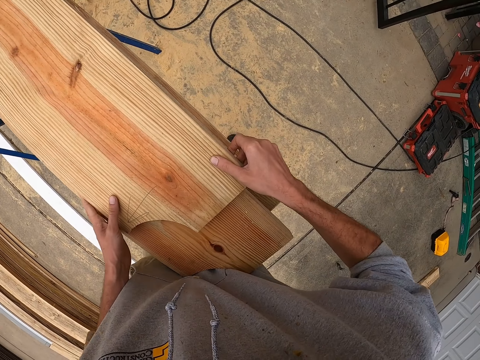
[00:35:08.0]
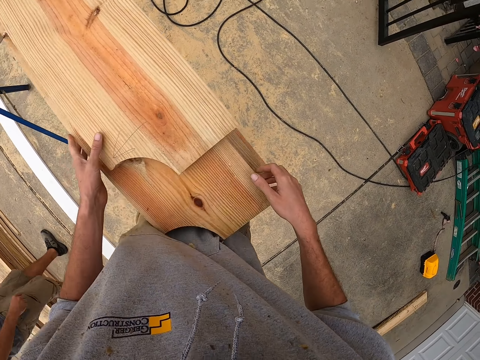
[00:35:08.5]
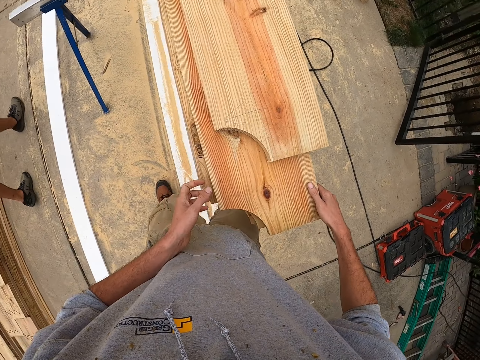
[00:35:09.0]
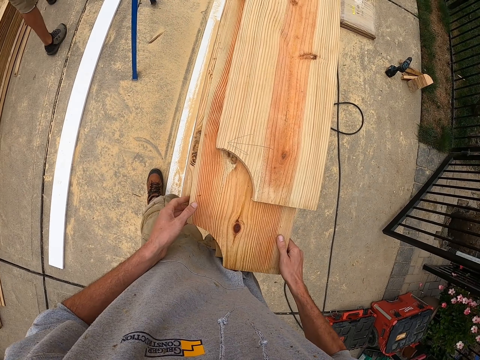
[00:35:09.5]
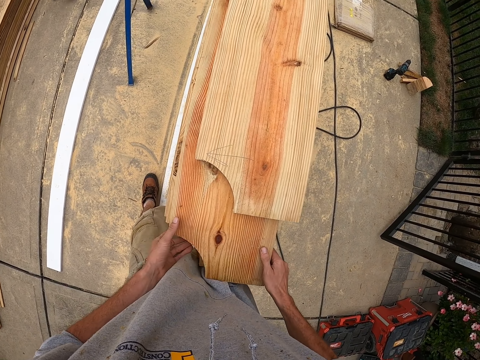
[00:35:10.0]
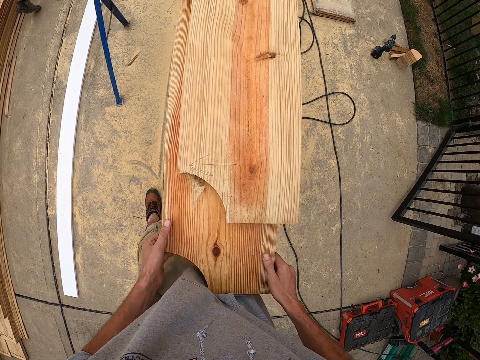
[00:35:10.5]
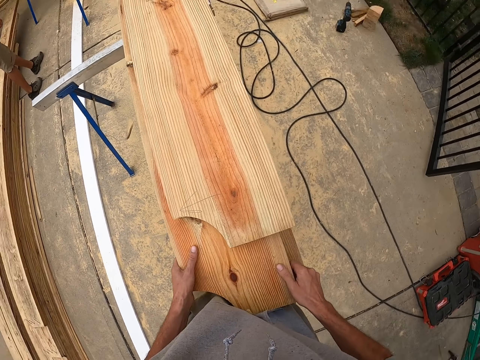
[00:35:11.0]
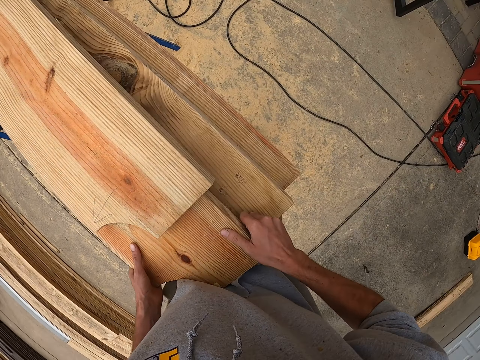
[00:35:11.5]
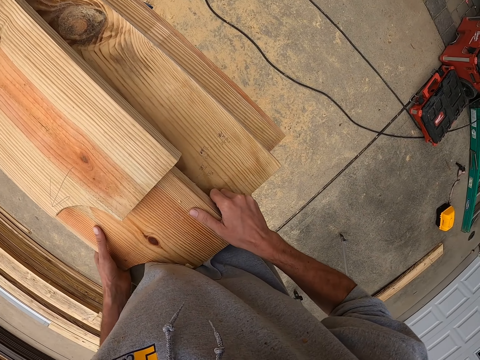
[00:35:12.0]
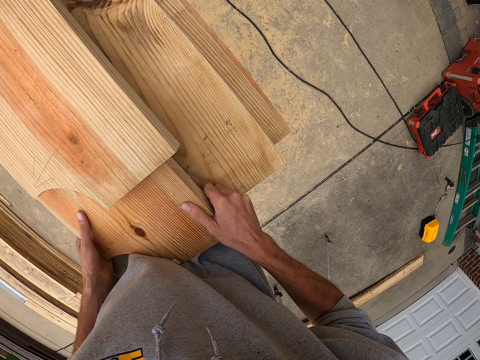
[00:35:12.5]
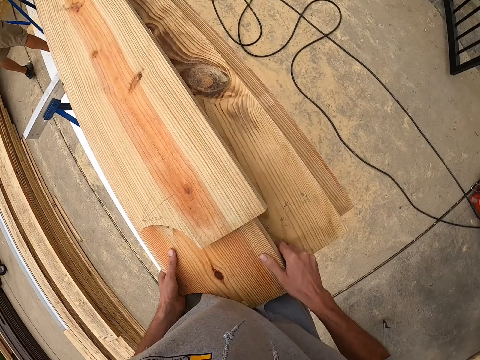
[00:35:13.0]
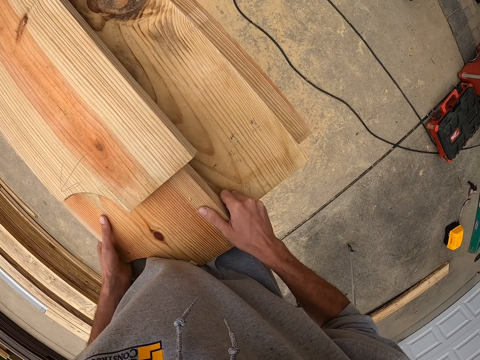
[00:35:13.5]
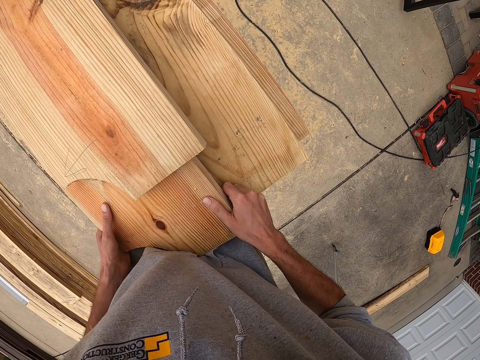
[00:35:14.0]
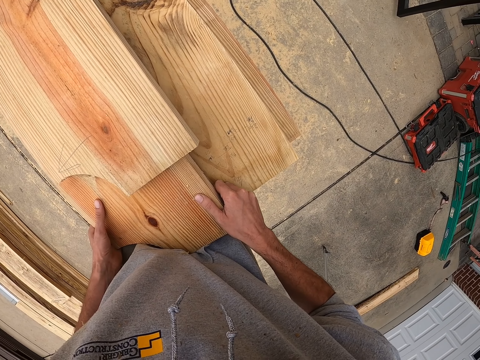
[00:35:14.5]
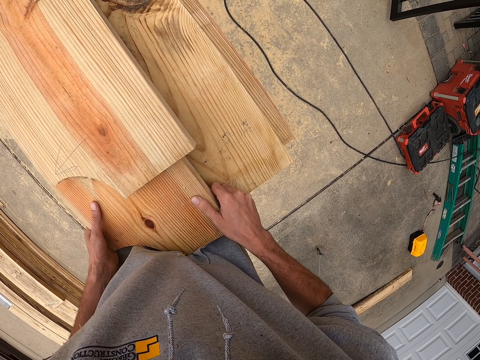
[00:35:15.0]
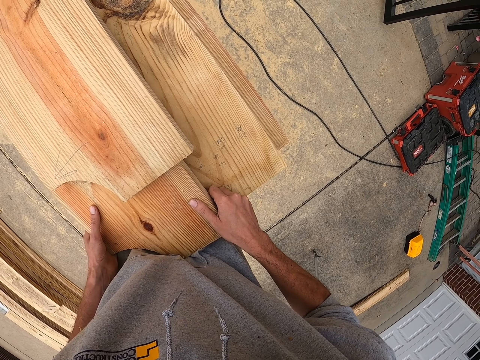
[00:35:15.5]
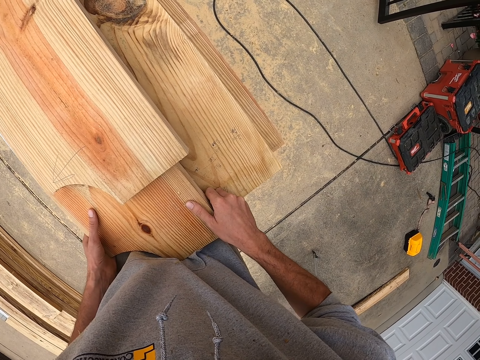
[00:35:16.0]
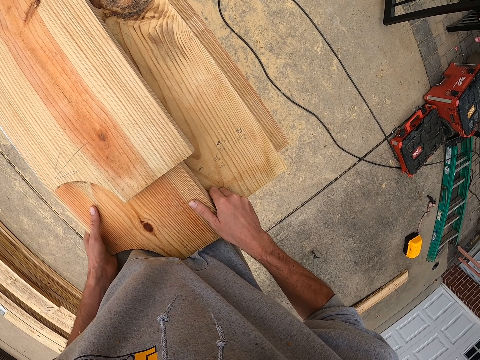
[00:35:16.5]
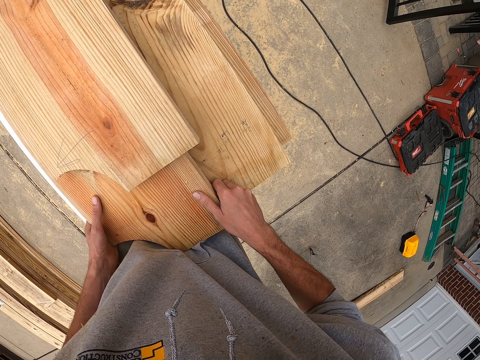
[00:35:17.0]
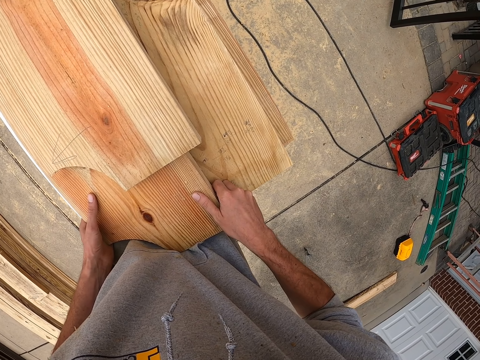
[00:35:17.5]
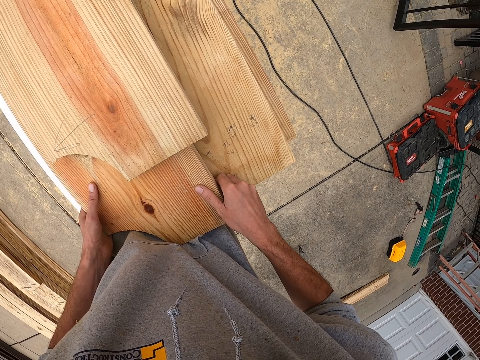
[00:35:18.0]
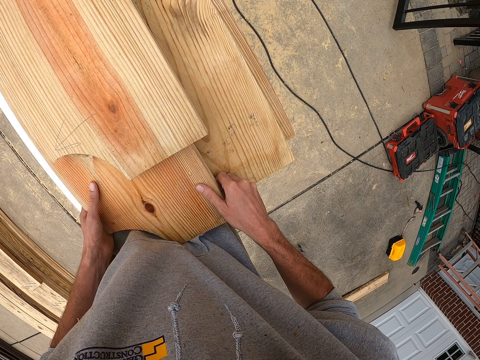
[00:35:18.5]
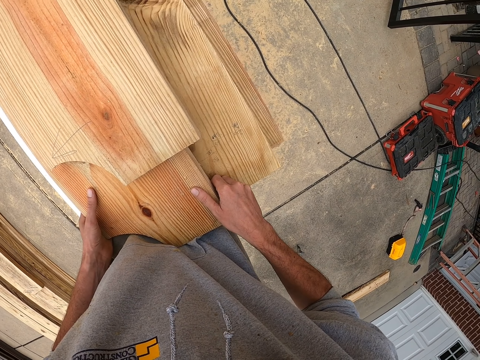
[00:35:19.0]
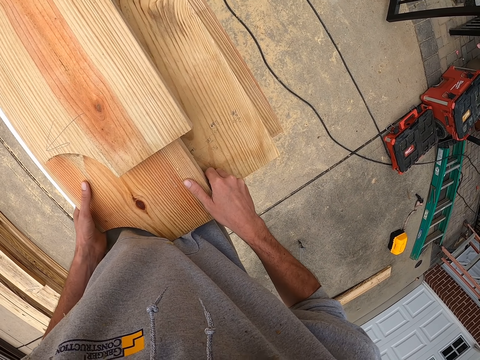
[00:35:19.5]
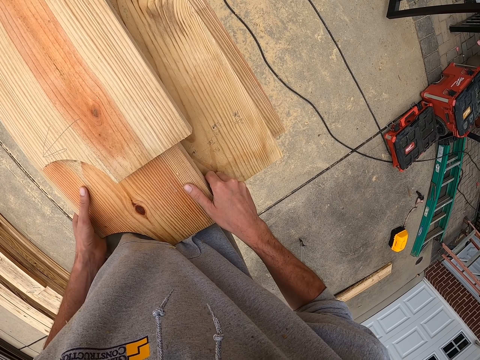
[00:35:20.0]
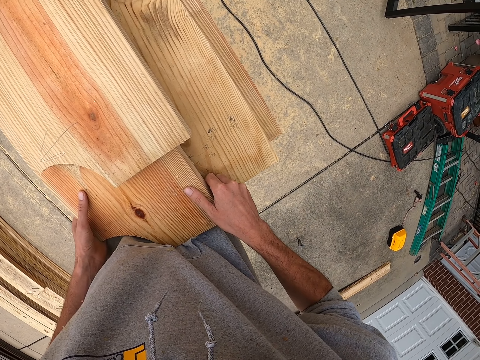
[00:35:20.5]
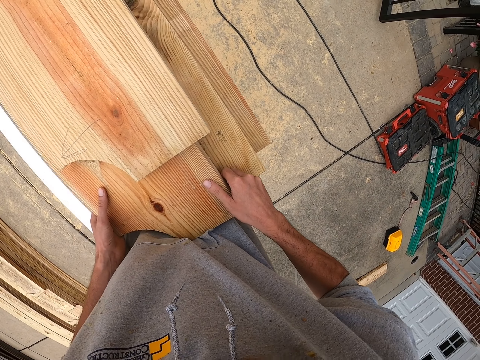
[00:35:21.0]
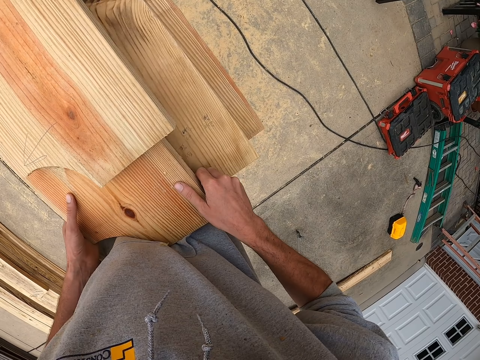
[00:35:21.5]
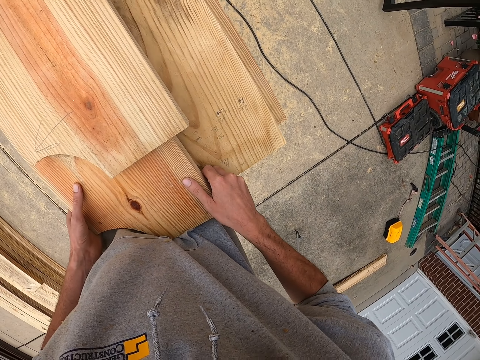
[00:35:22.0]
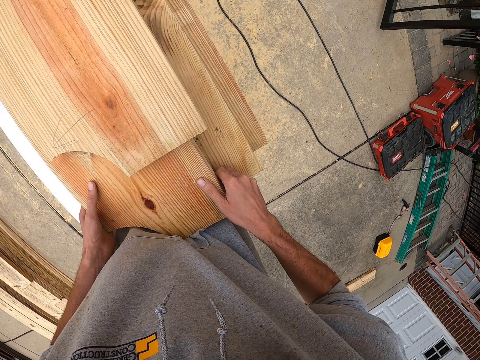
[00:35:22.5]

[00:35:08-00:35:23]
A man walks on the floor. The camera wearer moves the timber.

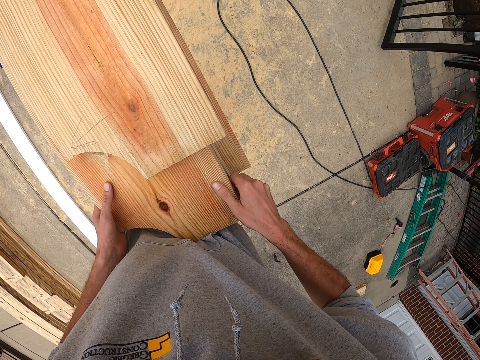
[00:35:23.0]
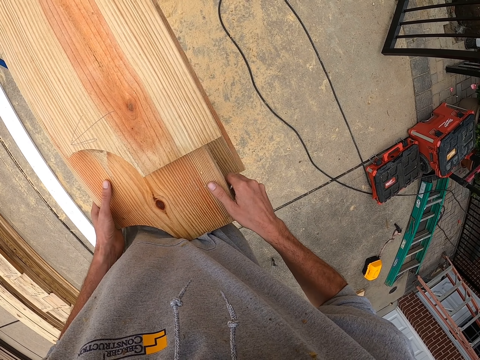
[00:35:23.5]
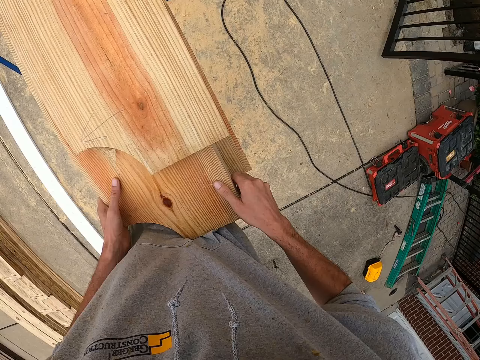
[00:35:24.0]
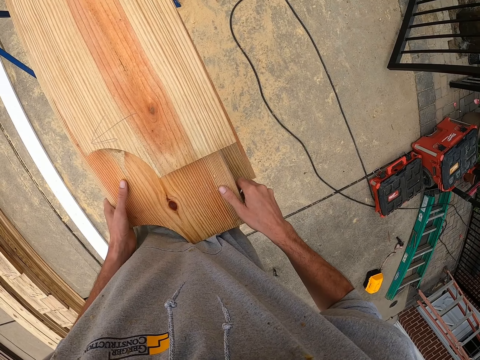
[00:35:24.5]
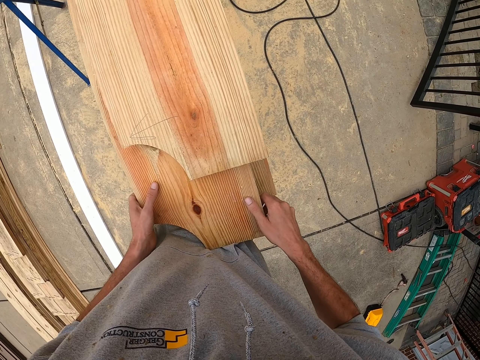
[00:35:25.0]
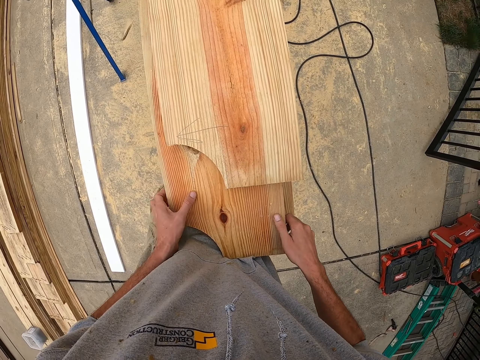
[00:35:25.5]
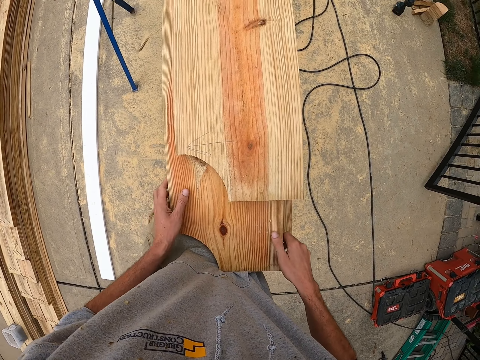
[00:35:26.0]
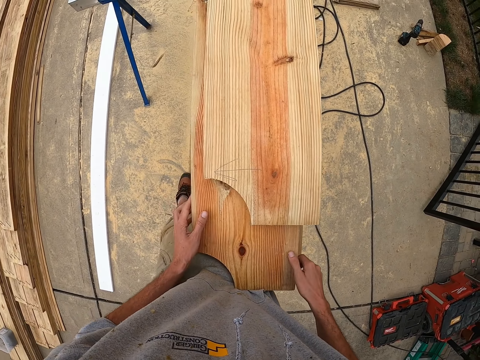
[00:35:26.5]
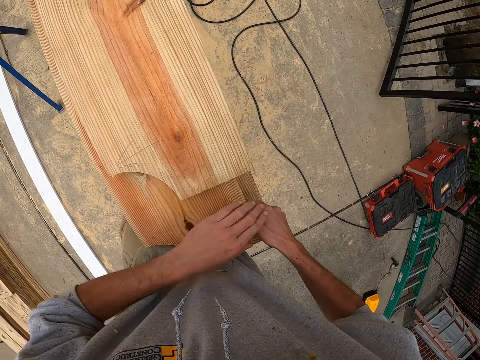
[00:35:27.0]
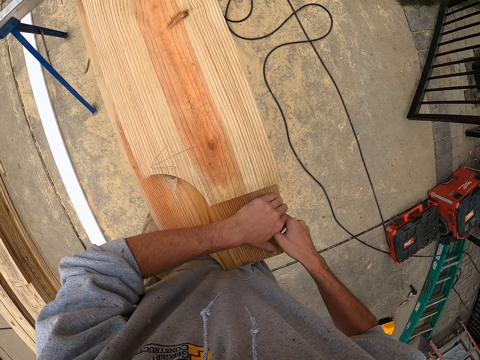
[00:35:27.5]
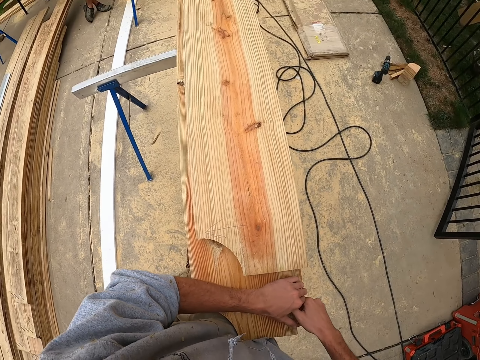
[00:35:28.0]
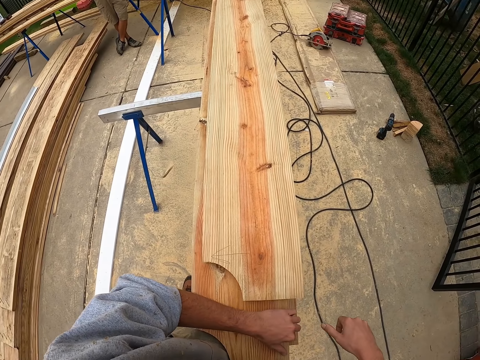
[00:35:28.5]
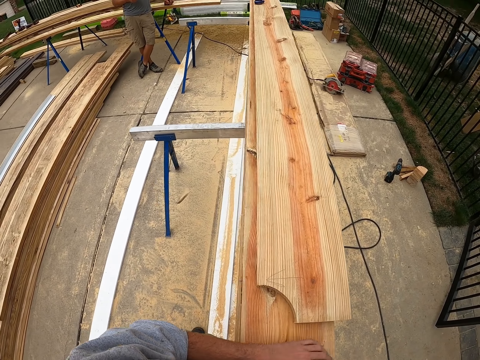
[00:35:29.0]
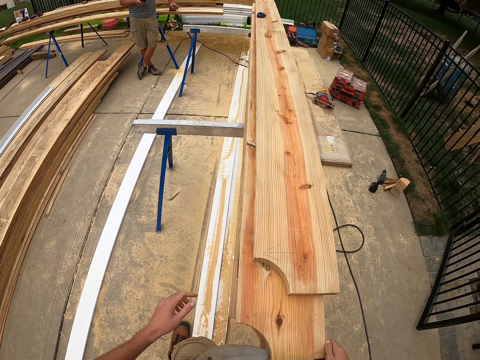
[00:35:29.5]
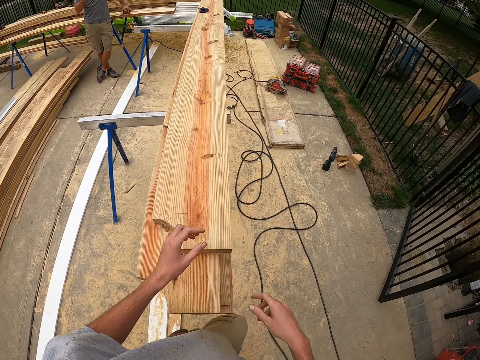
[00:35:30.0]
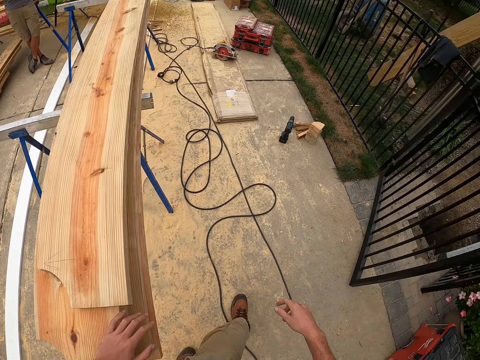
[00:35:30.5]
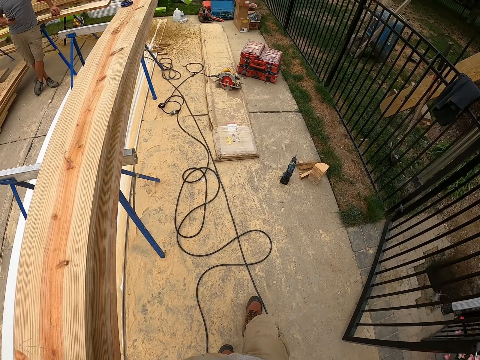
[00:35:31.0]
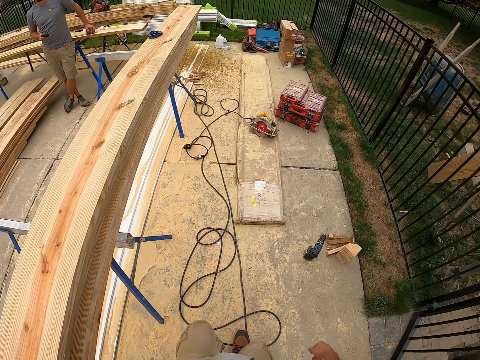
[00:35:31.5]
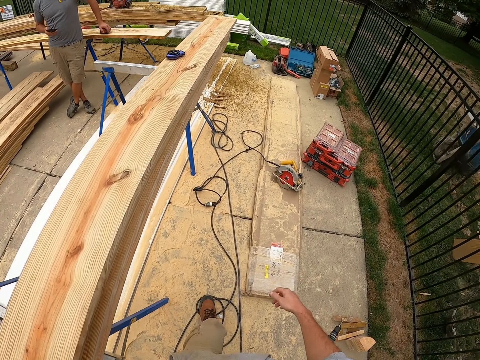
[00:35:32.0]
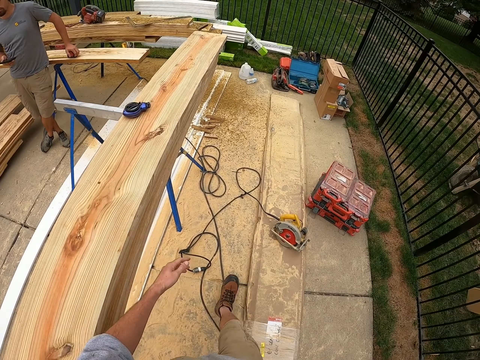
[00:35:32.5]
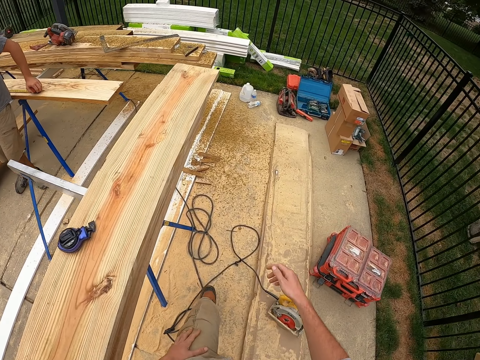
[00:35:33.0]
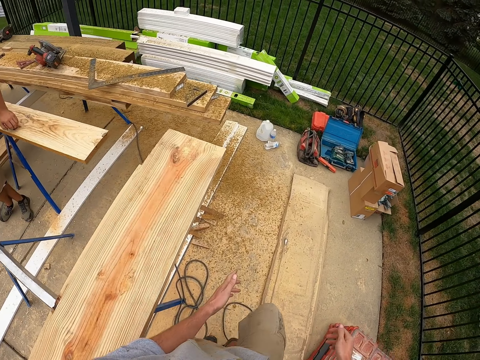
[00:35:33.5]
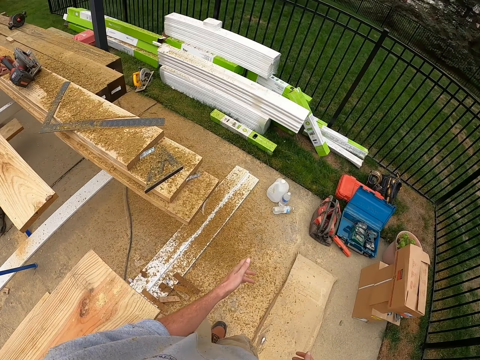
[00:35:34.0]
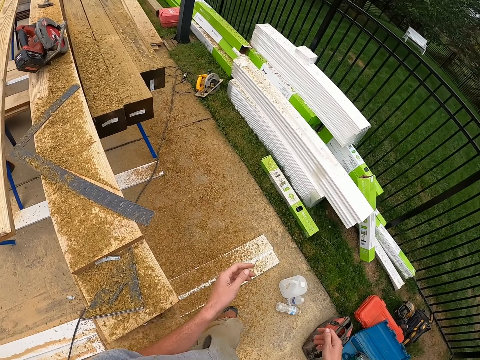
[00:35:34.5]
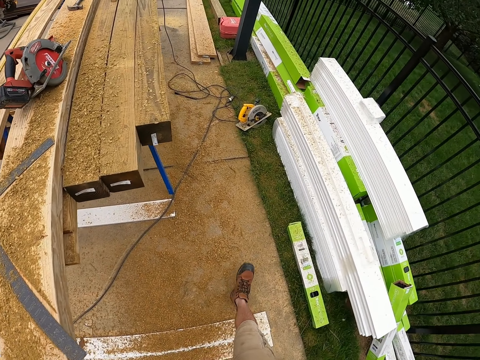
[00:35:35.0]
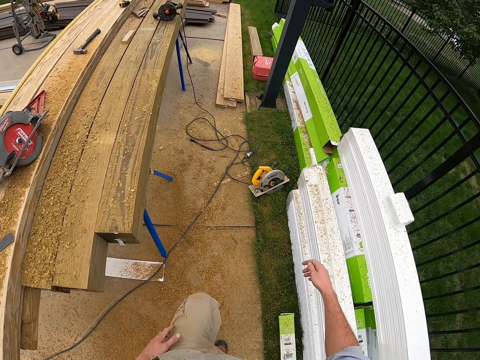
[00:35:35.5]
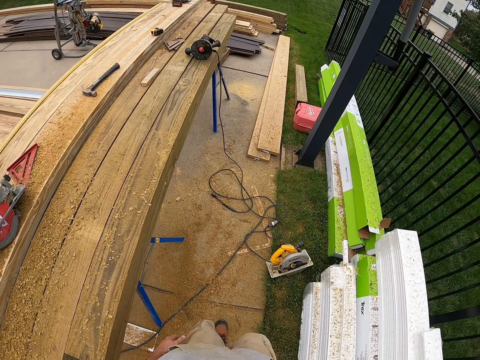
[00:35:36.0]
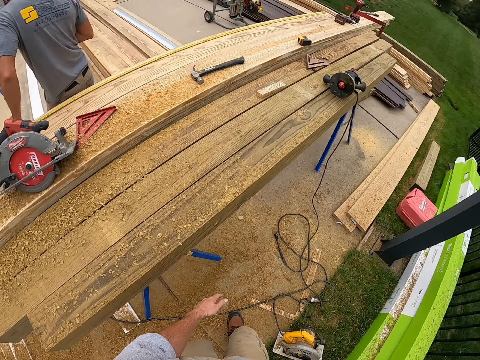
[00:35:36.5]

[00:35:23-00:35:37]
The camera wearer walks on the floor.
